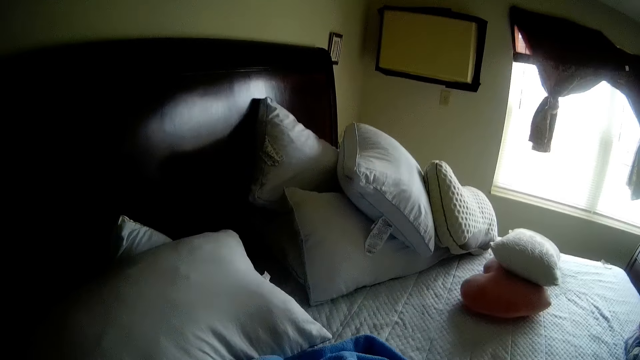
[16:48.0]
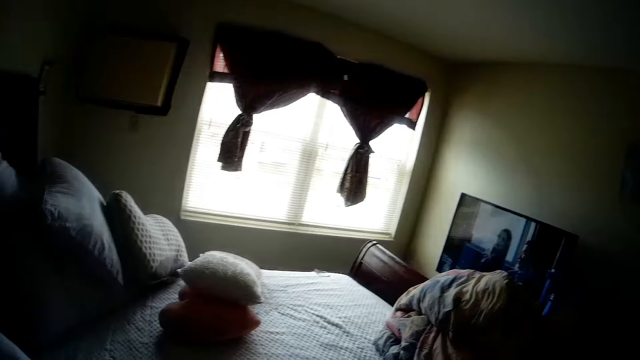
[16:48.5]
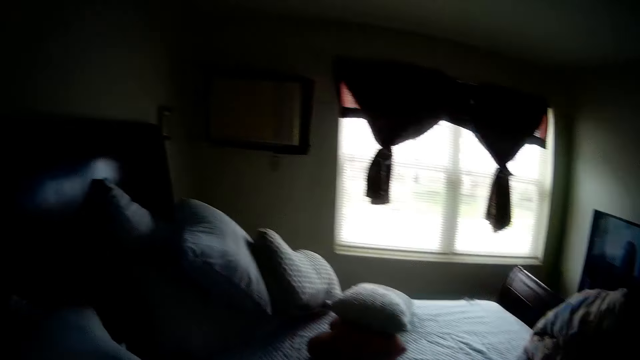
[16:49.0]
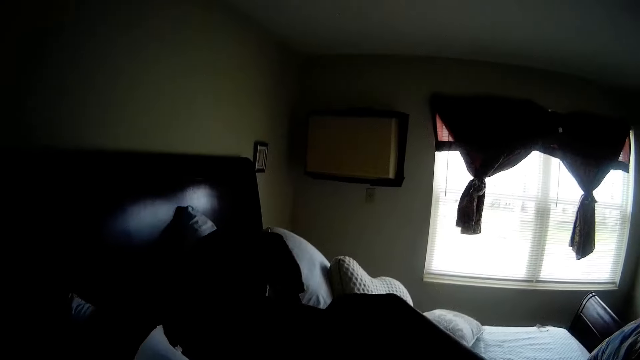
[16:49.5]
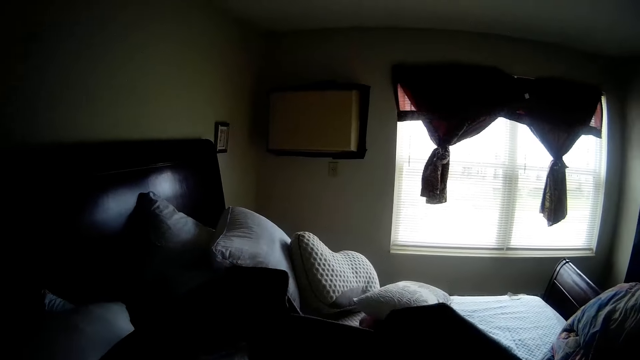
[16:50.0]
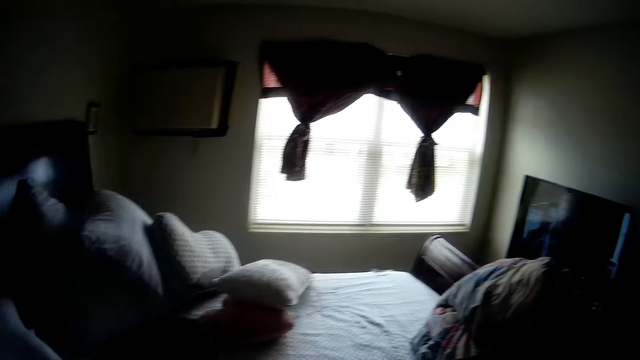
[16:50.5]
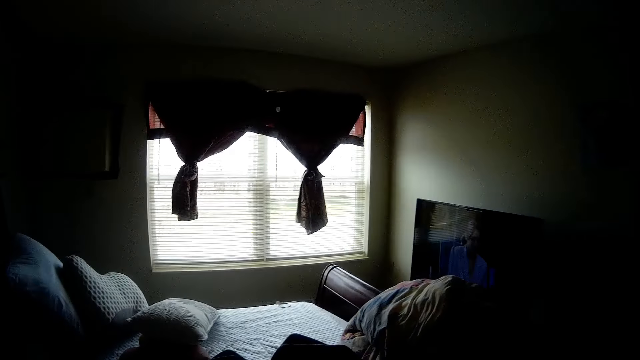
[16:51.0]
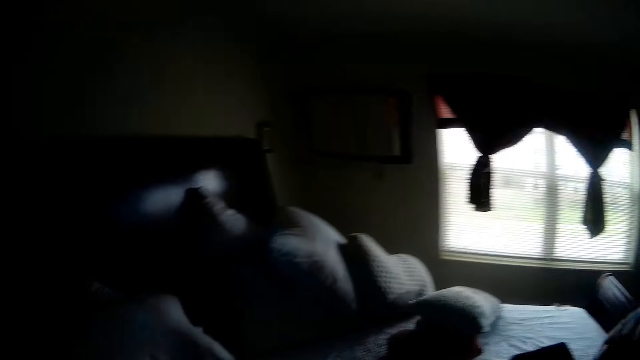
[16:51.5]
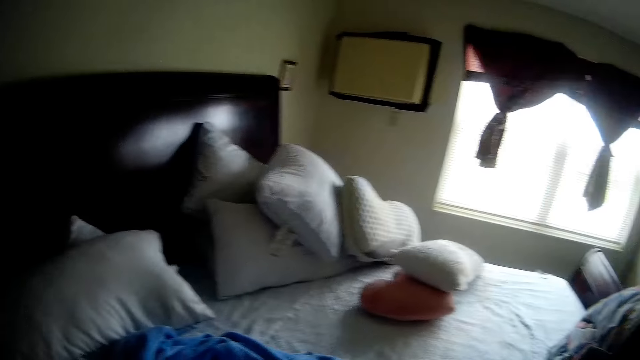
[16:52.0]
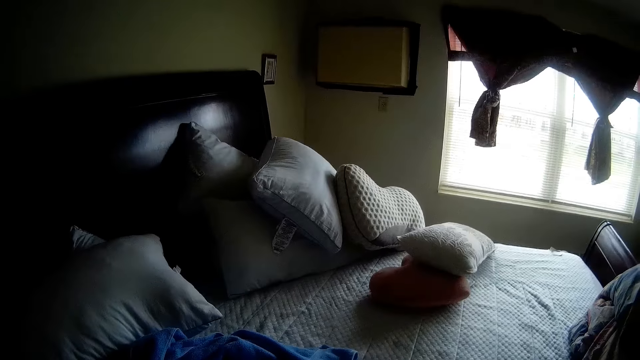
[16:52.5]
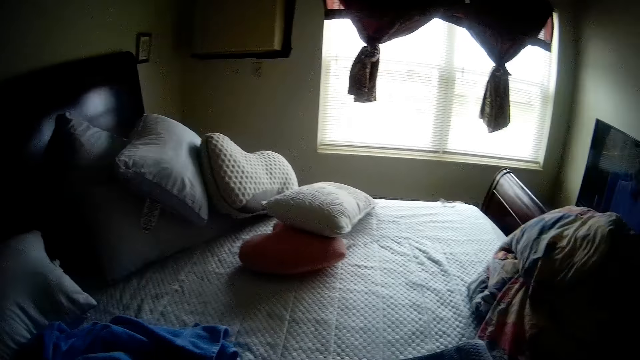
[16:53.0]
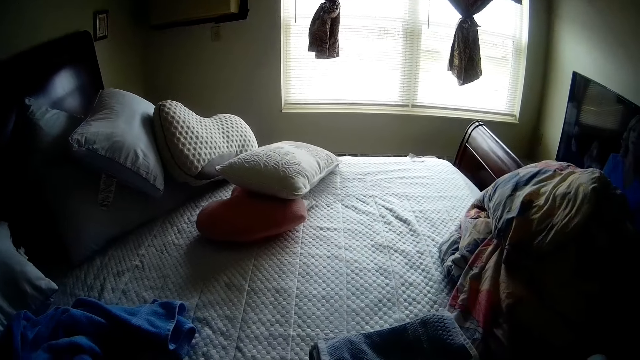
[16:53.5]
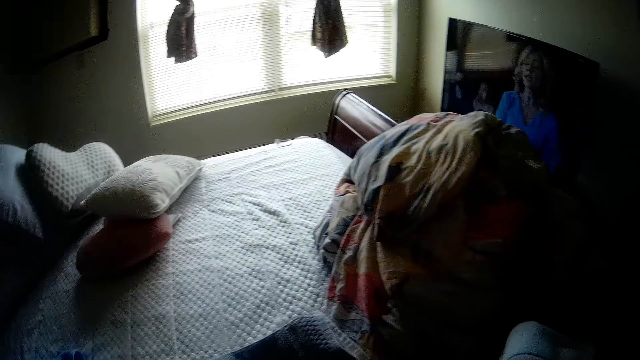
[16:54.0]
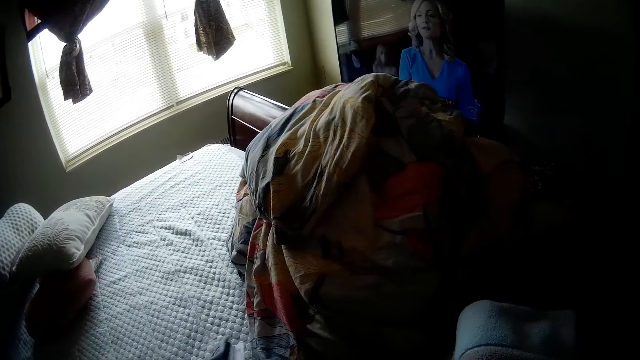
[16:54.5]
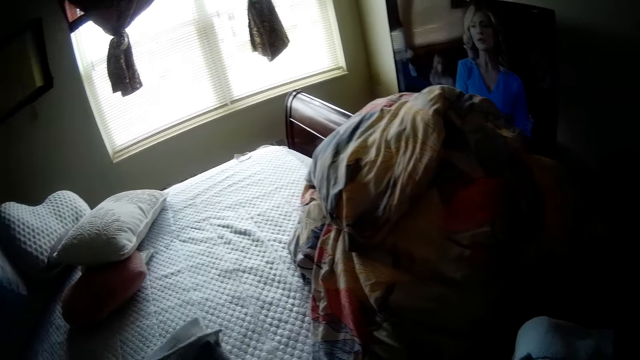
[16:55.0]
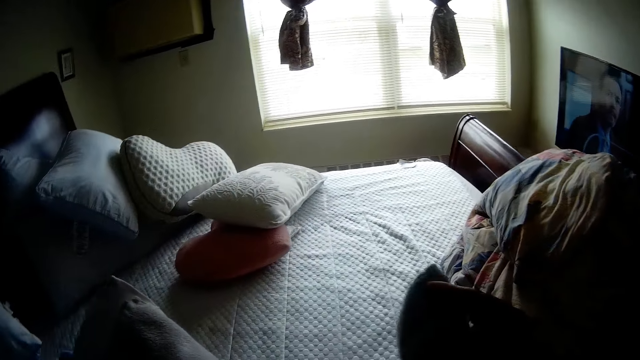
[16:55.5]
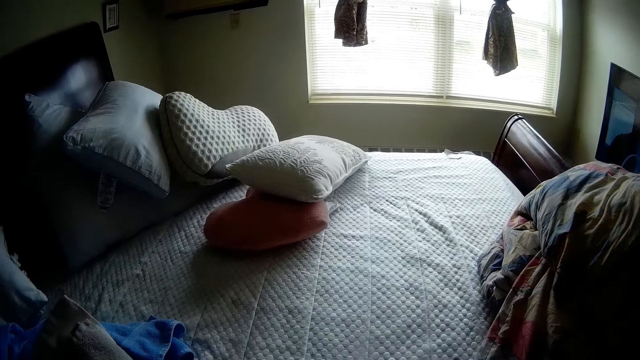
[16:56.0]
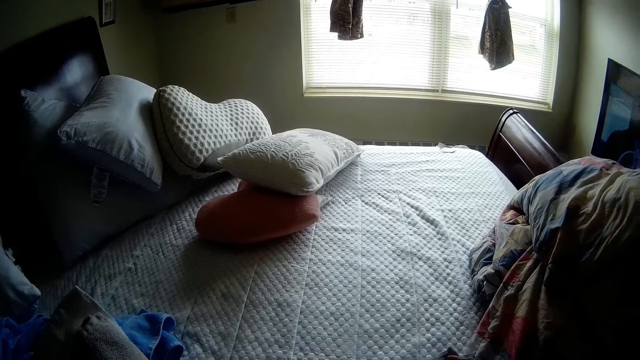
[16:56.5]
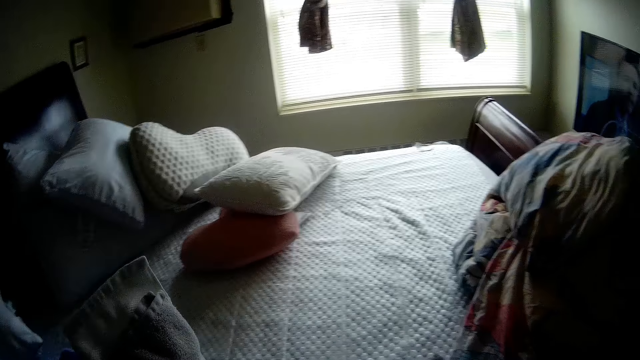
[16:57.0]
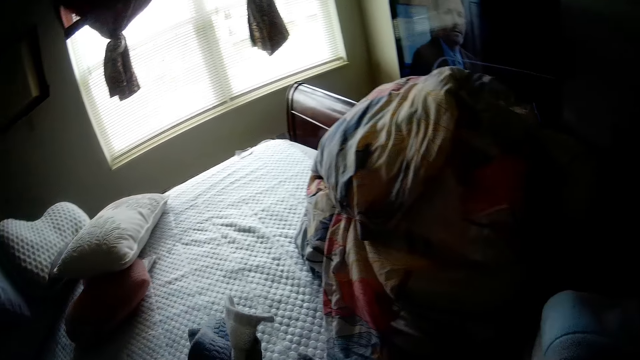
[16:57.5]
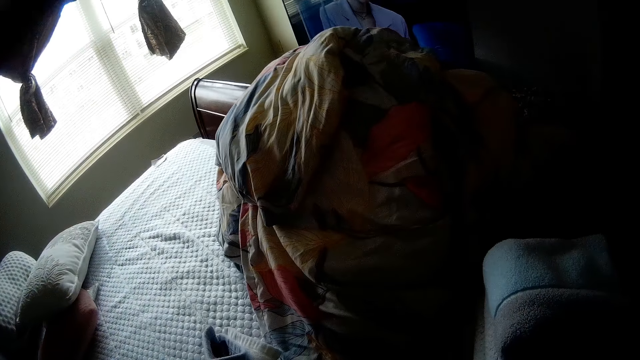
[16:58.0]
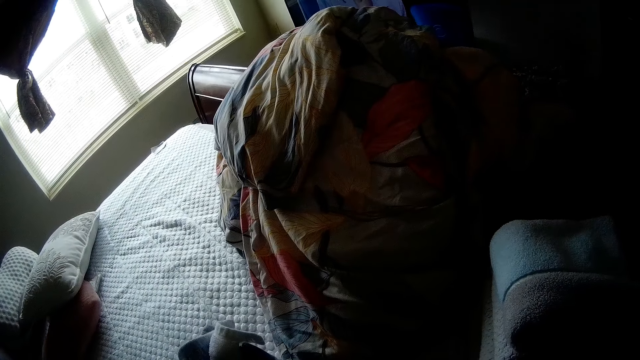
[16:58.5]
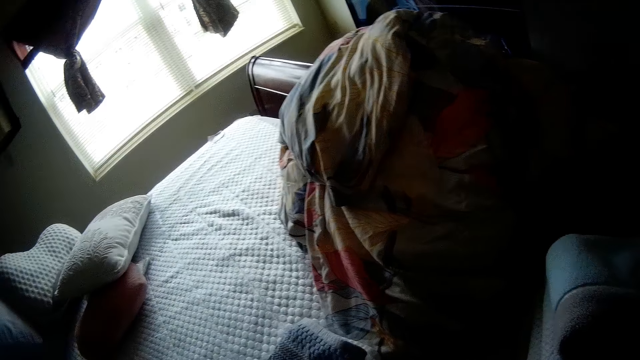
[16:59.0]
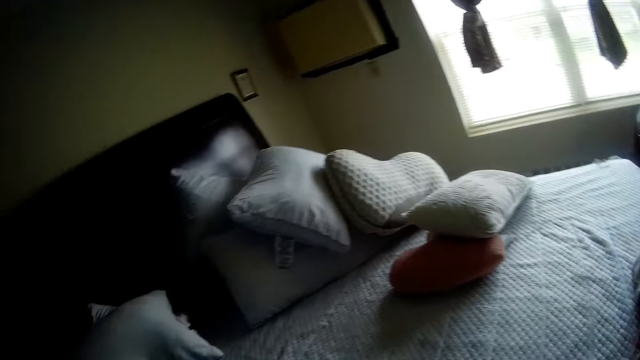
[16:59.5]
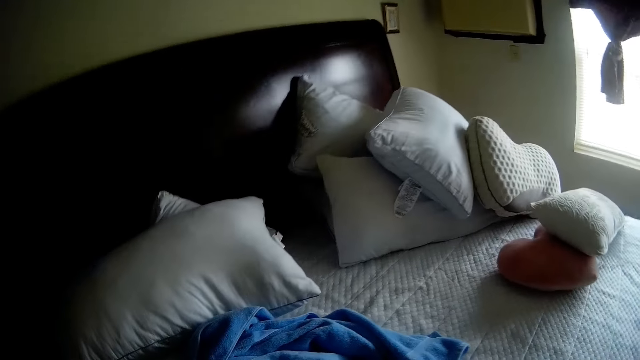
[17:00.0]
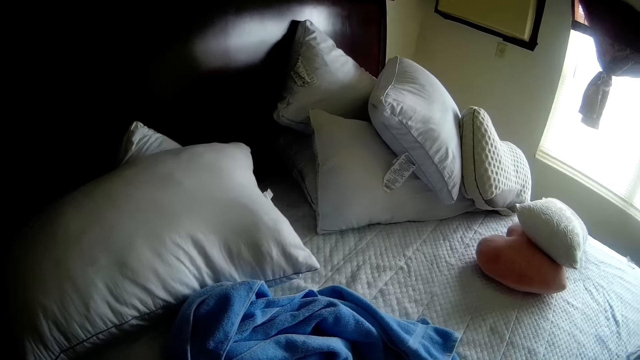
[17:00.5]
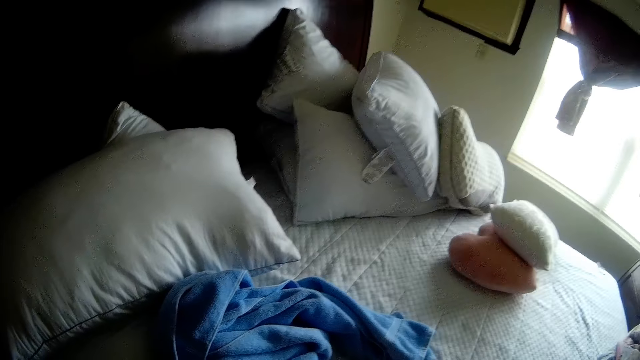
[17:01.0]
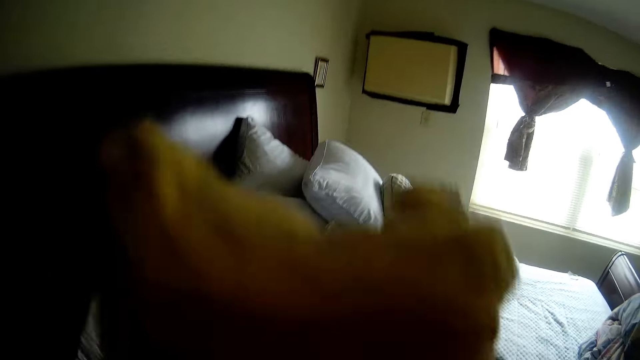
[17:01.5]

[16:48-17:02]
The camera wearer folds a cloth in her hand with both hands. She picks up the stacked clothes from the bed with her left hand. She places the folded cloth in her right hand on the bed. She places the folded cloth in her left hand on the bed.

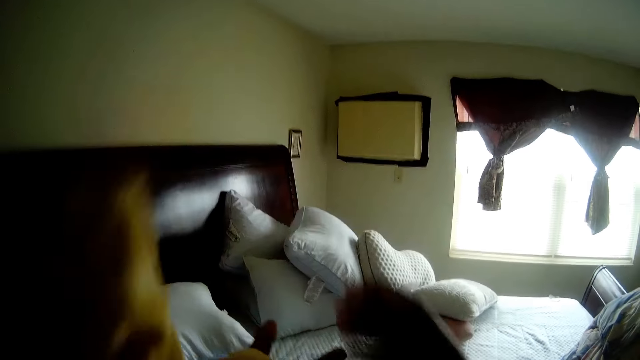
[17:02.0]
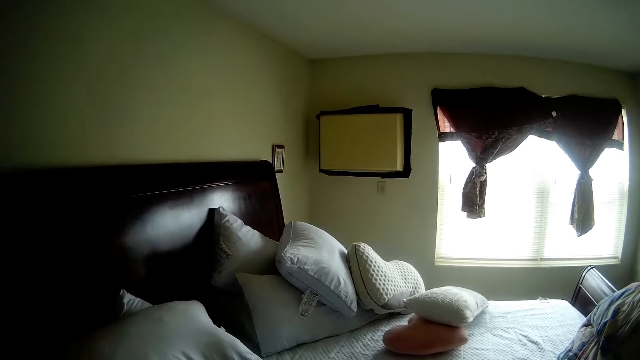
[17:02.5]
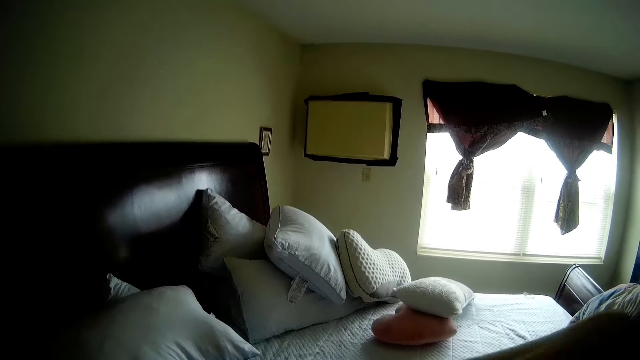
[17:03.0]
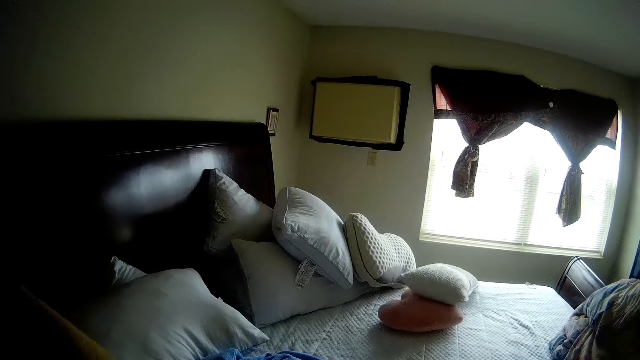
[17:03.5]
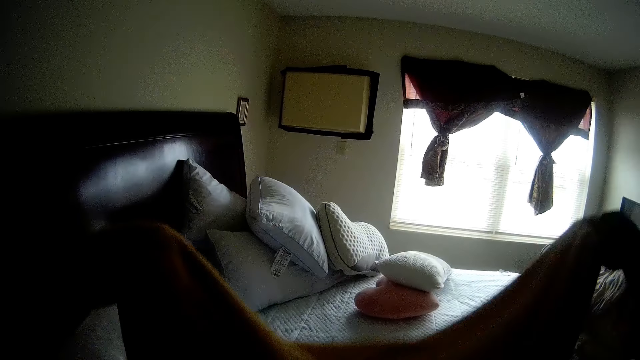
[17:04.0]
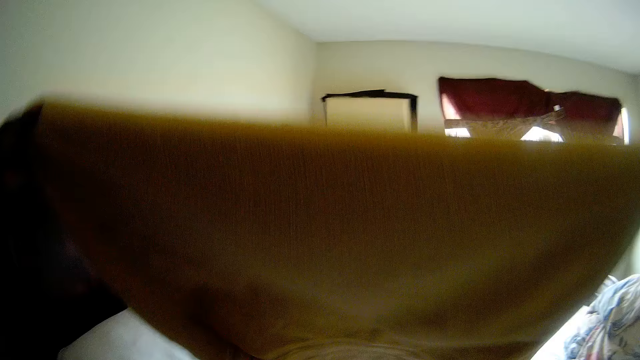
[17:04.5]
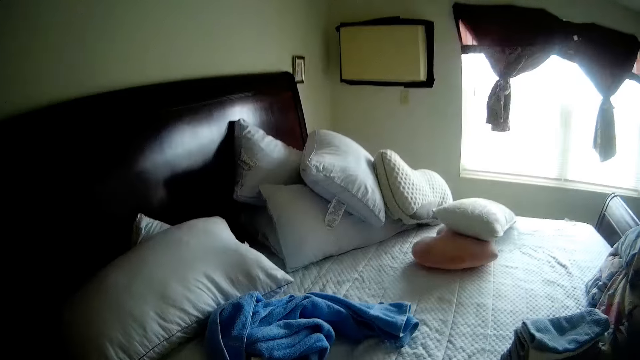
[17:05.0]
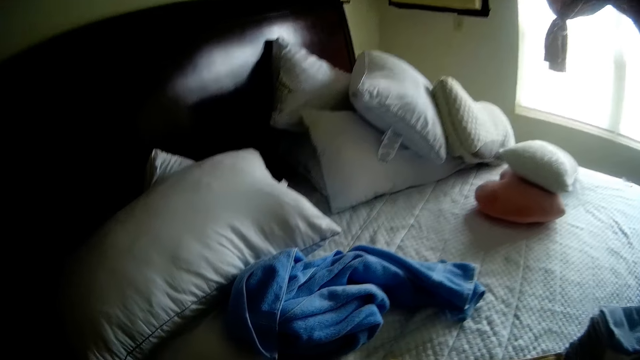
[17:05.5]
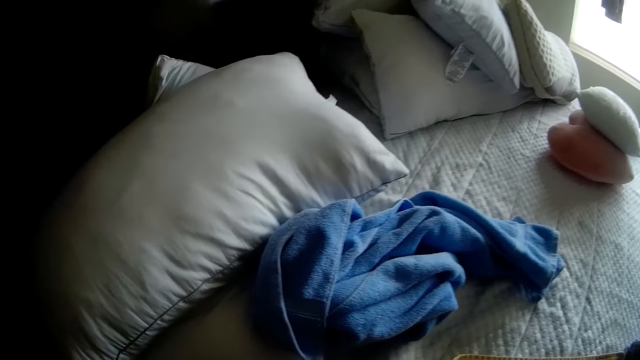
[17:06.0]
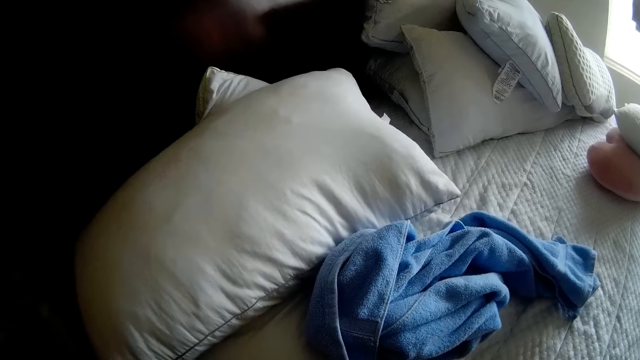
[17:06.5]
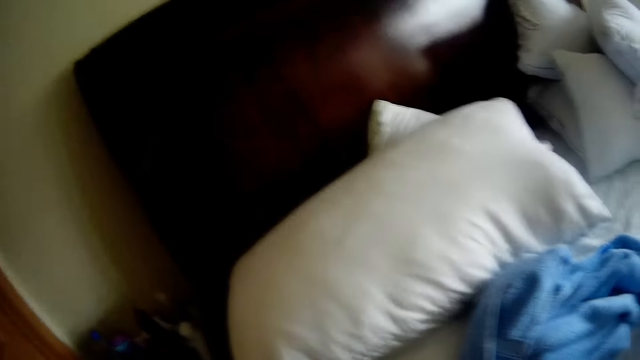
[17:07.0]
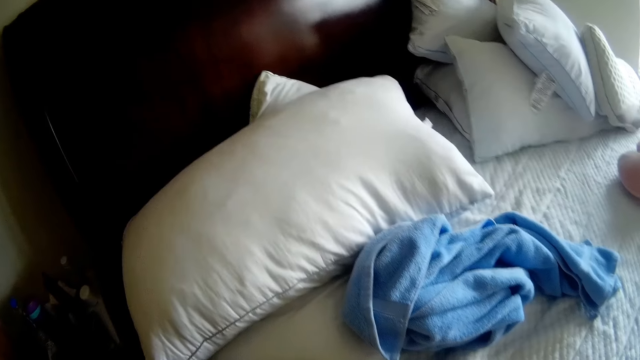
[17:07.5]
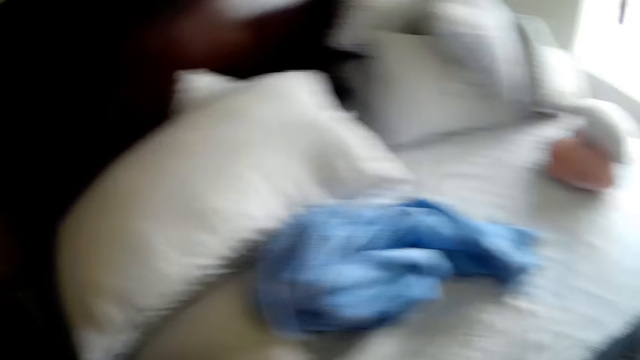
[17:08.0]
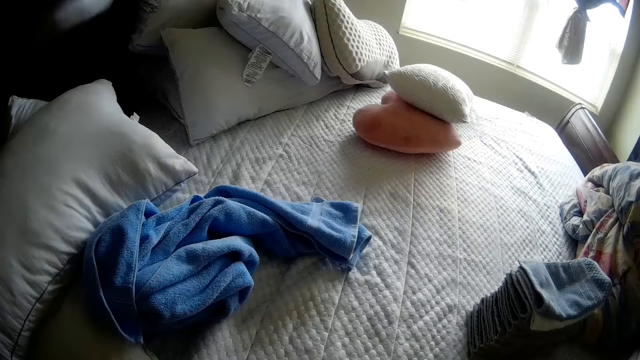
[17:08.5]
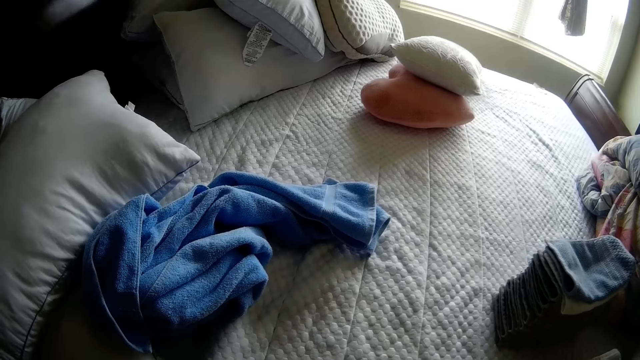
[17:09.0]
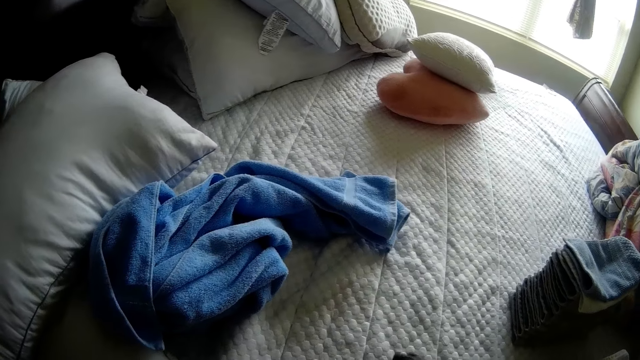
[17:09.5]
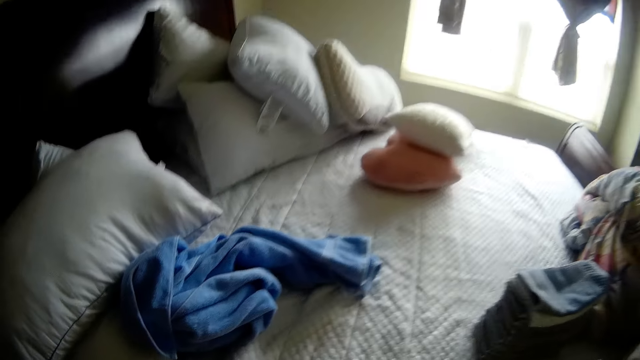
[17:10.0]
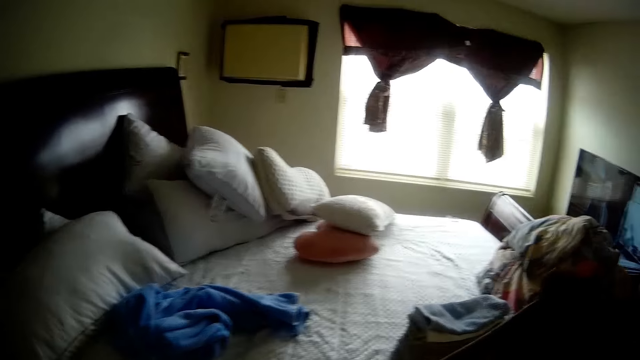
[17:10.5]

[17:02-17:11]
The camera wearer folds a towel in her hand with both hands.
